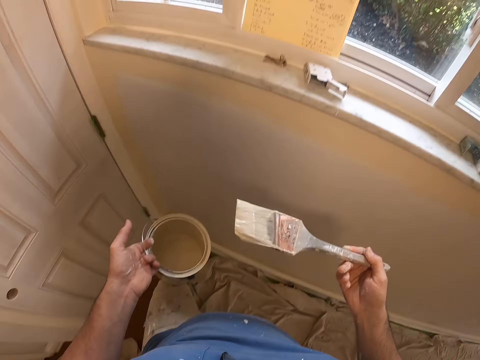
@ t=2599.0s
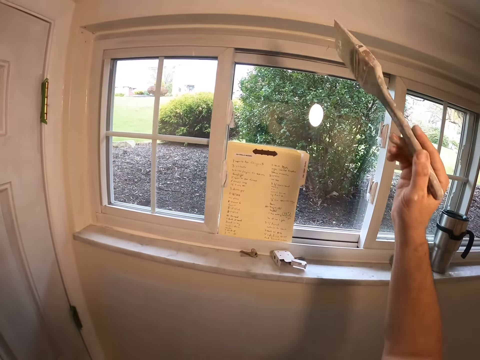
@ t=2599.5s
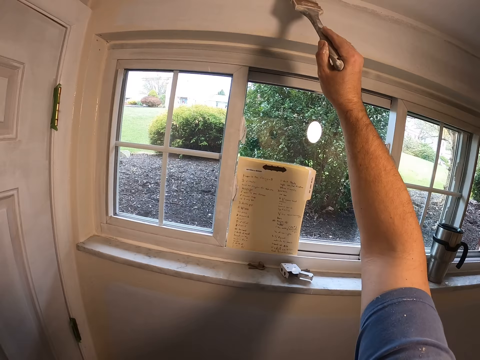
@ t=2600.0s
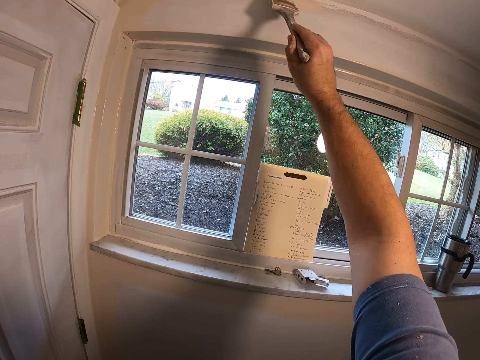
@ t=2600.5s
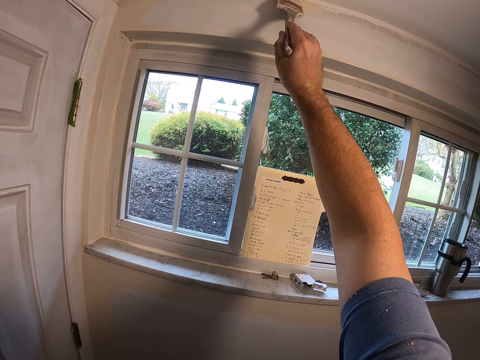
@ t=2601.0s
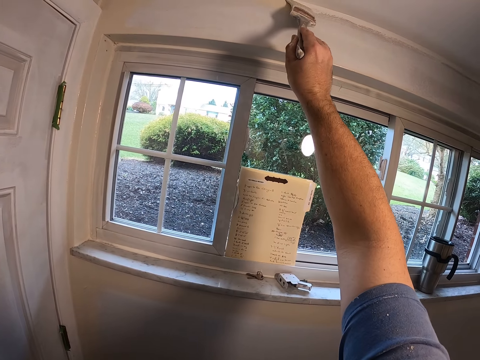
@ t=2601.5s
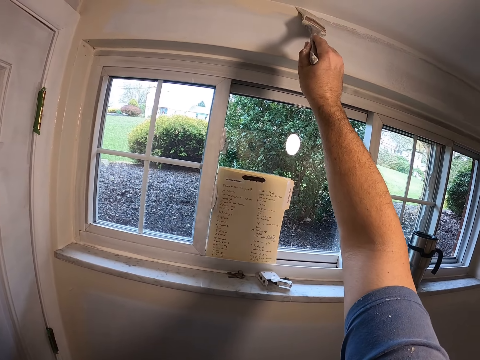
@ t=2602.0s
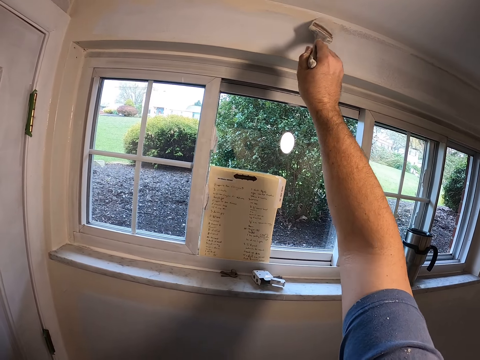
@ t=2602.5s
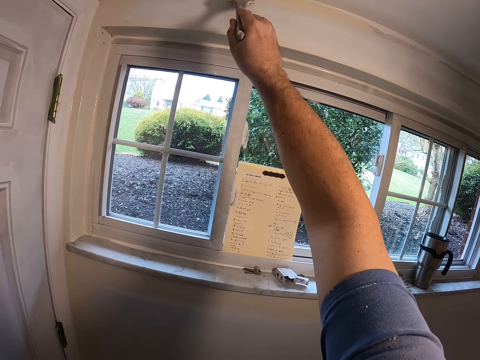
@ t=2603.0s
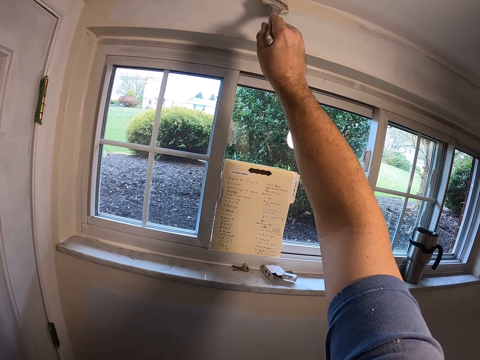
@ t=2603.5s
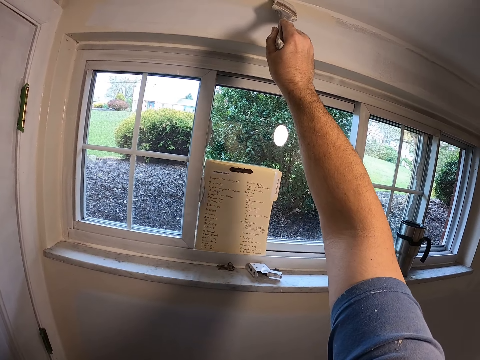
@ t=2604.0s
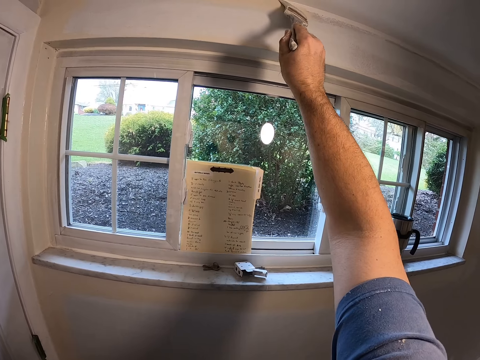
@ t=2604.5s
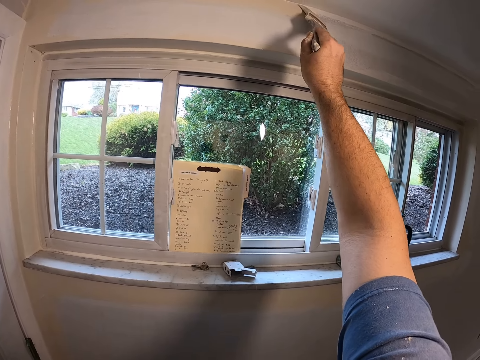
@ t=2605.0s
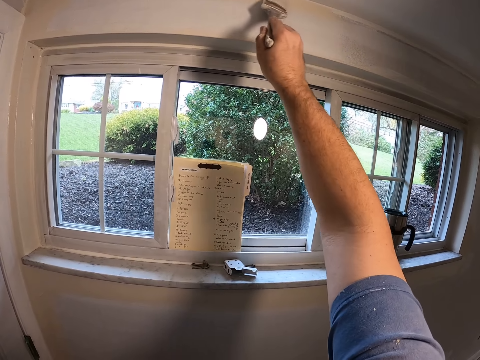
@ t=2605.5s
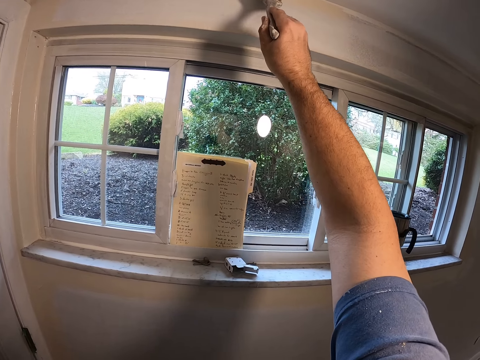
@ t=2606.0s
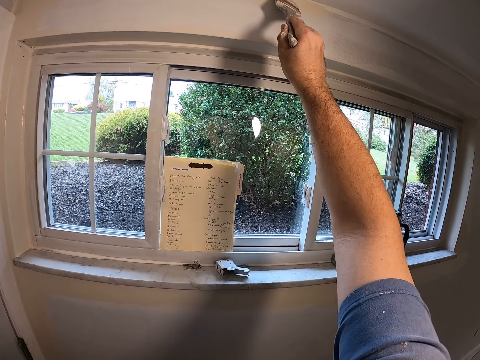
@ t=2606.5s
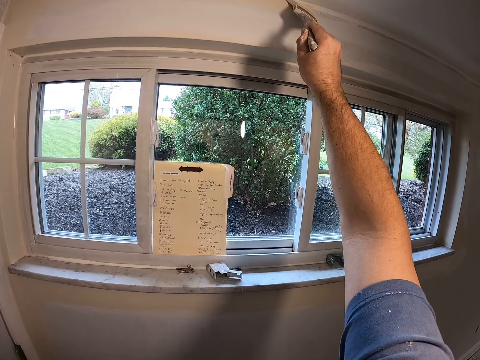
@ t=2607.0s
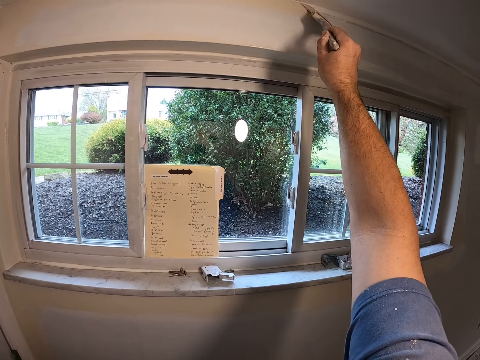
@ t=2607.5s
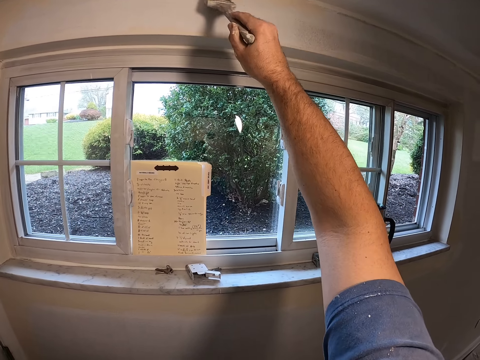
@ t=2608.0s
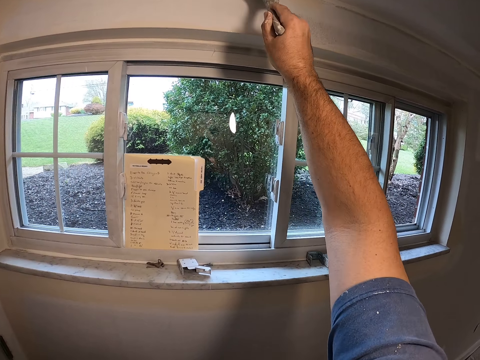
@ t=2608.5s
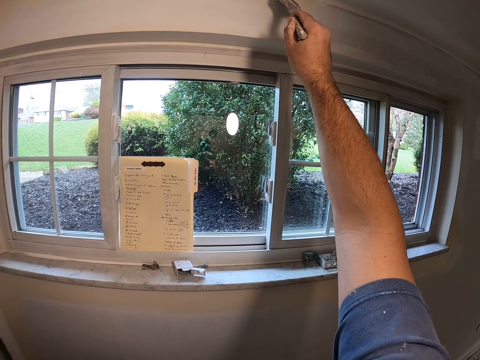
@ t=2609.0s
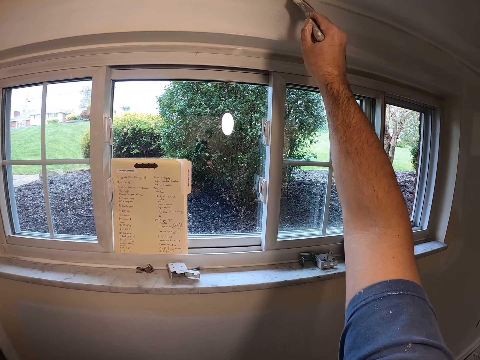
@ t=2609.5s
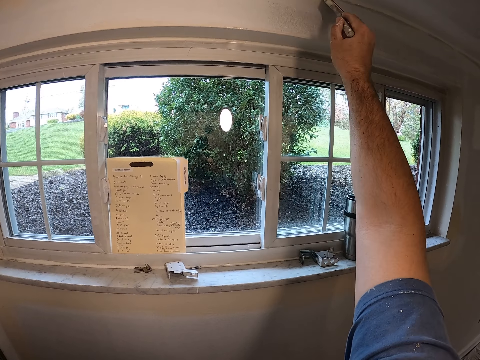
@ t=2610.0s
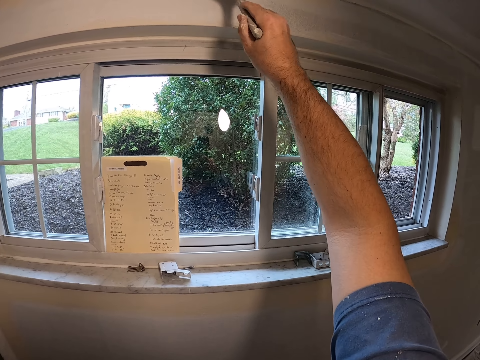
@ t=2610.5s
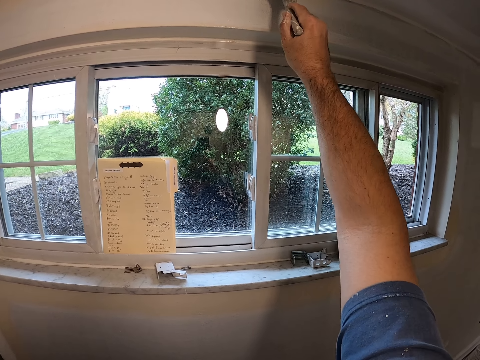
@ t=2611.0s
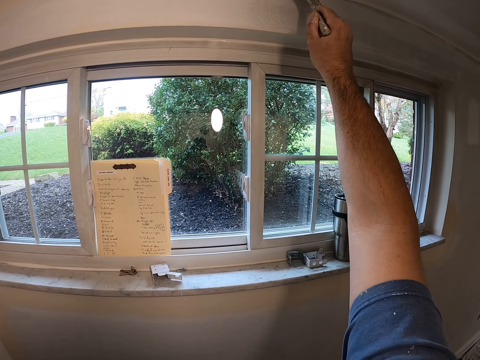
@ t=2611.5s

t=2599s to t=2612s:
The camera wearer paints the edge of the wall with the paint brush in his right hand.

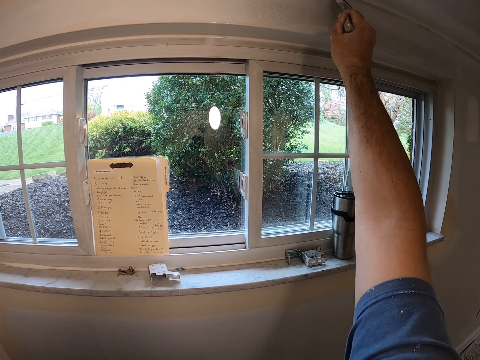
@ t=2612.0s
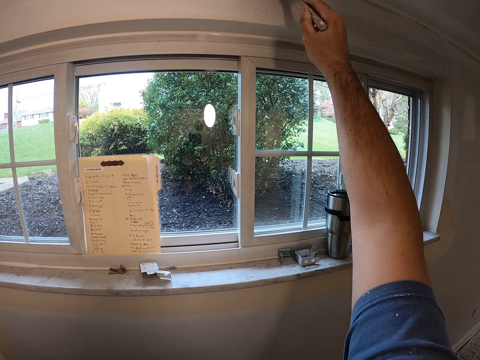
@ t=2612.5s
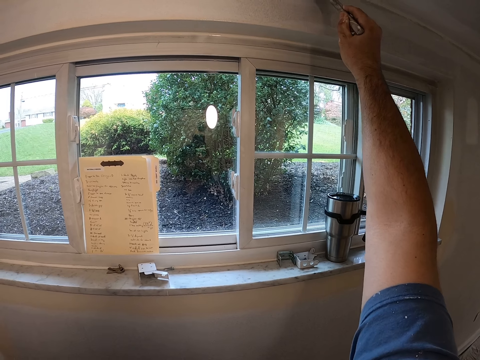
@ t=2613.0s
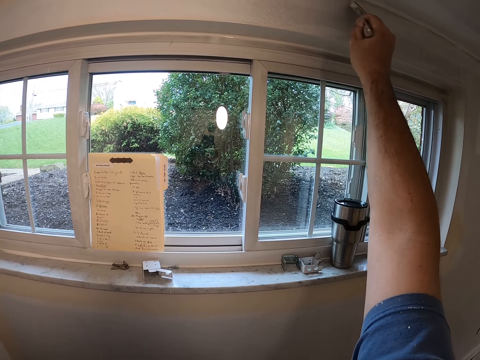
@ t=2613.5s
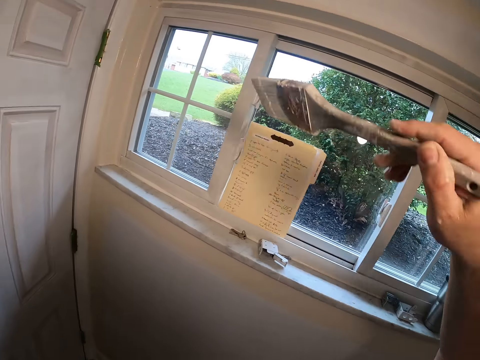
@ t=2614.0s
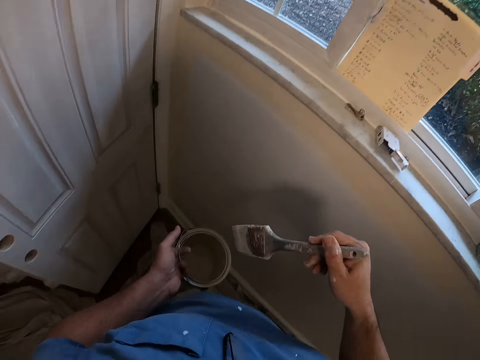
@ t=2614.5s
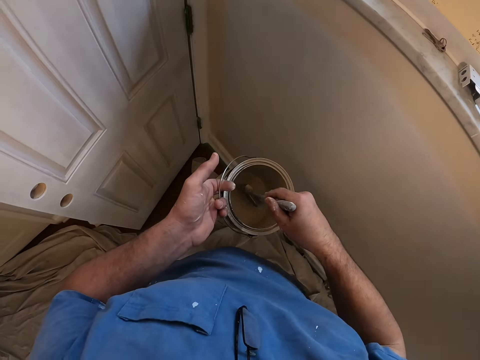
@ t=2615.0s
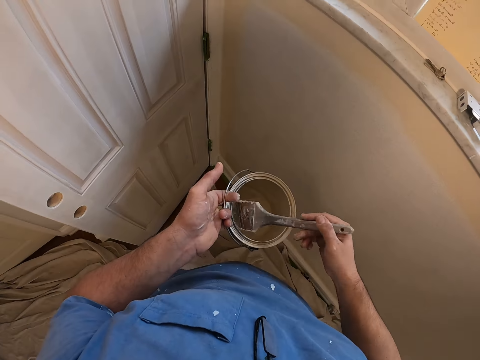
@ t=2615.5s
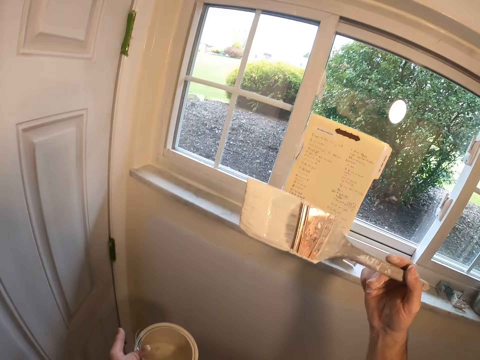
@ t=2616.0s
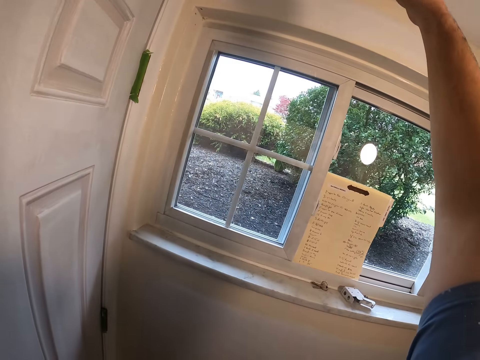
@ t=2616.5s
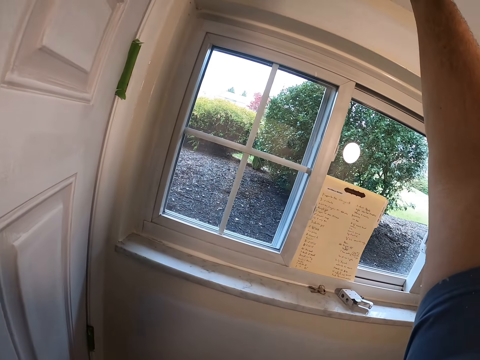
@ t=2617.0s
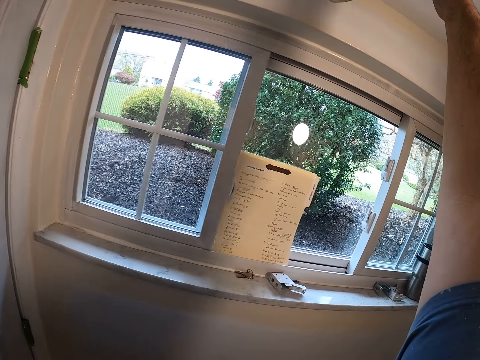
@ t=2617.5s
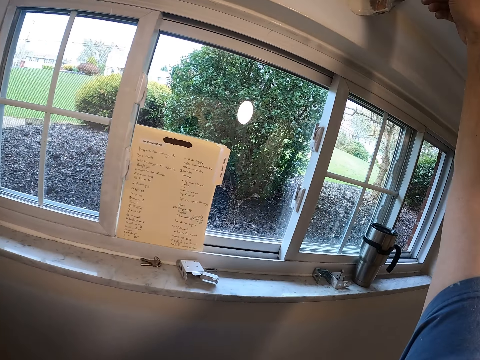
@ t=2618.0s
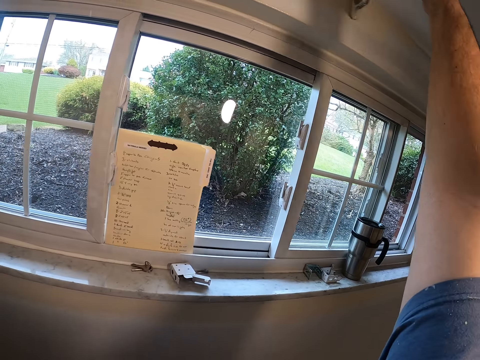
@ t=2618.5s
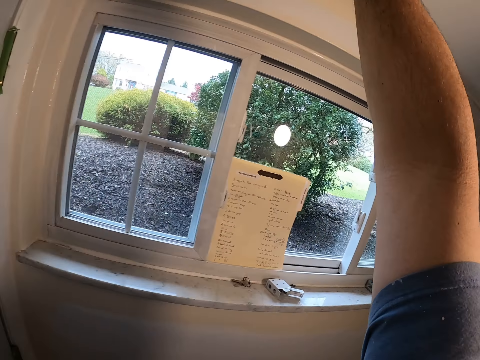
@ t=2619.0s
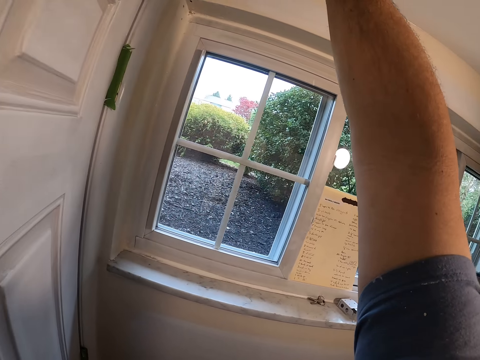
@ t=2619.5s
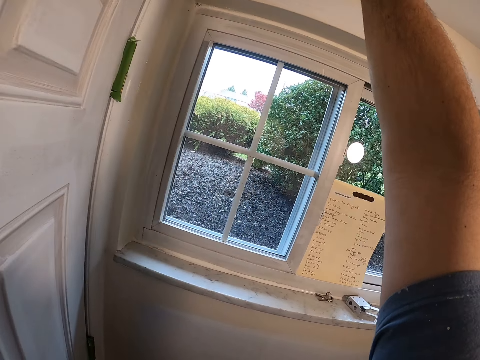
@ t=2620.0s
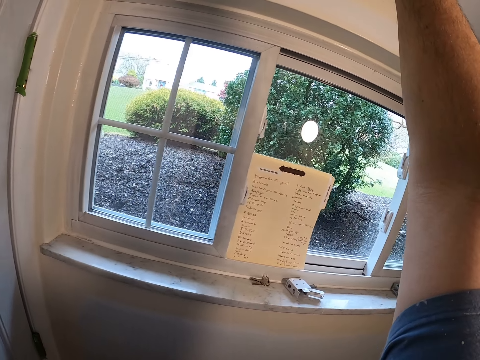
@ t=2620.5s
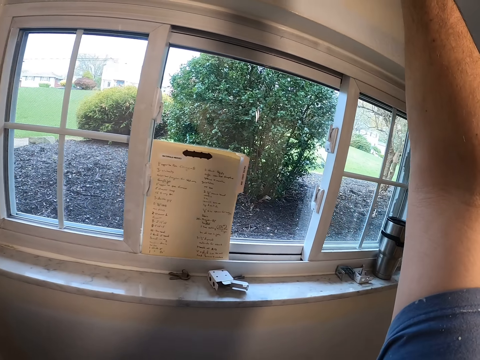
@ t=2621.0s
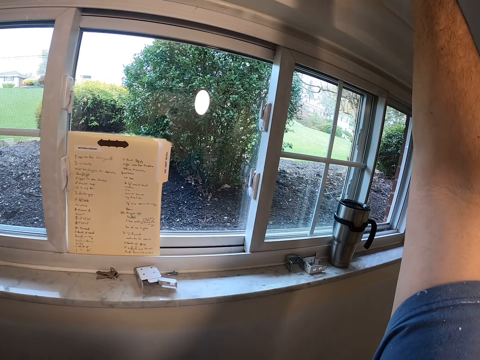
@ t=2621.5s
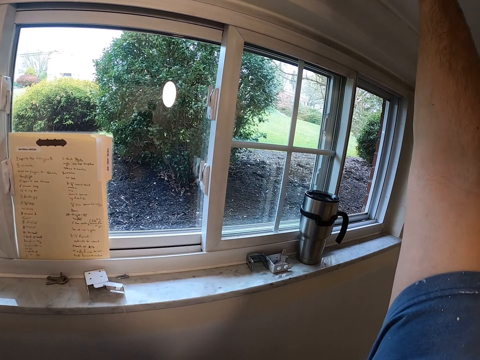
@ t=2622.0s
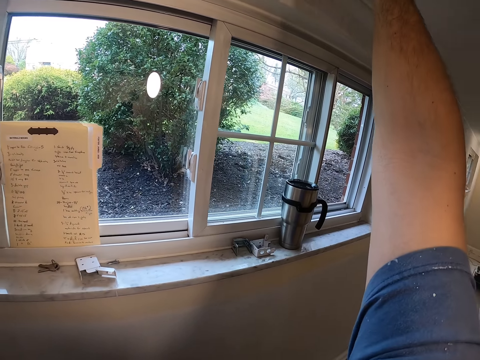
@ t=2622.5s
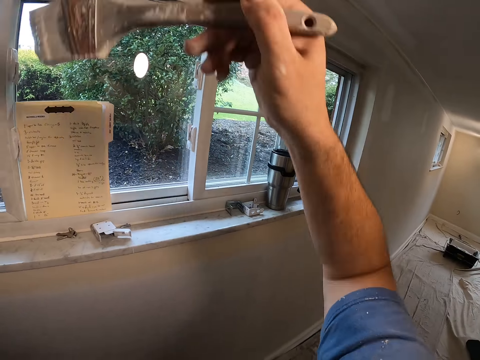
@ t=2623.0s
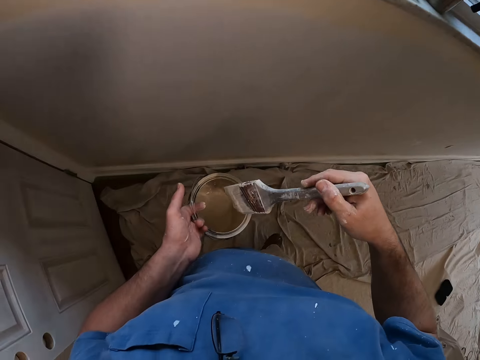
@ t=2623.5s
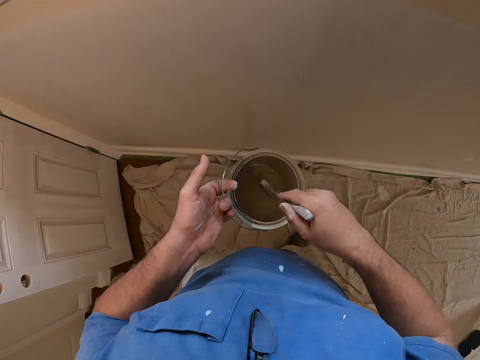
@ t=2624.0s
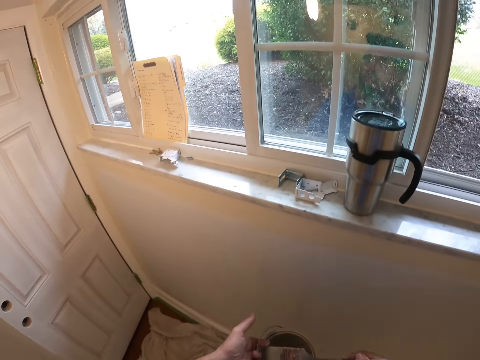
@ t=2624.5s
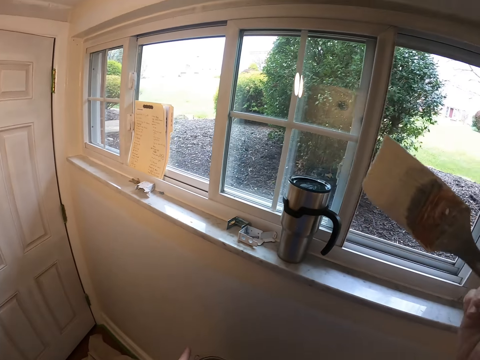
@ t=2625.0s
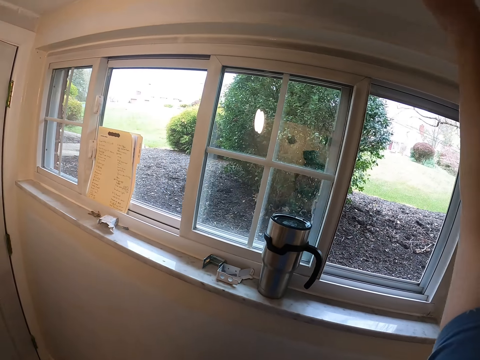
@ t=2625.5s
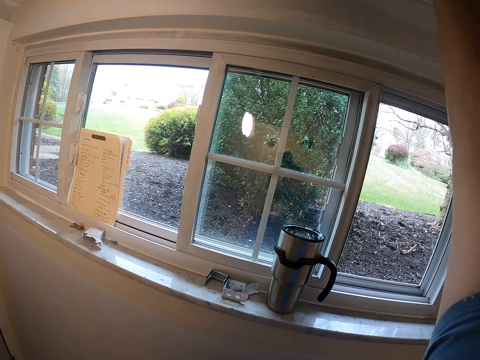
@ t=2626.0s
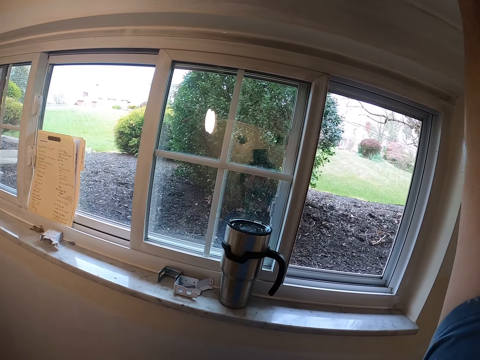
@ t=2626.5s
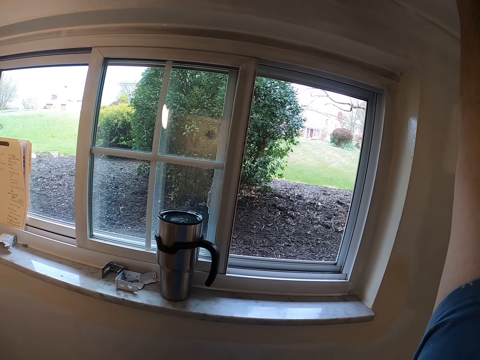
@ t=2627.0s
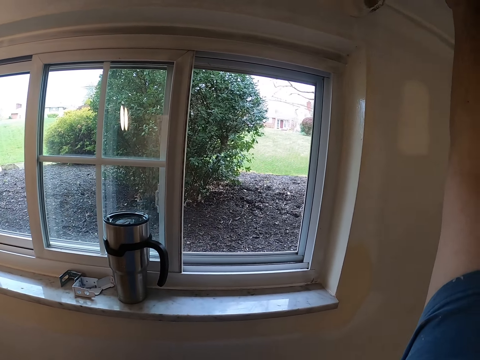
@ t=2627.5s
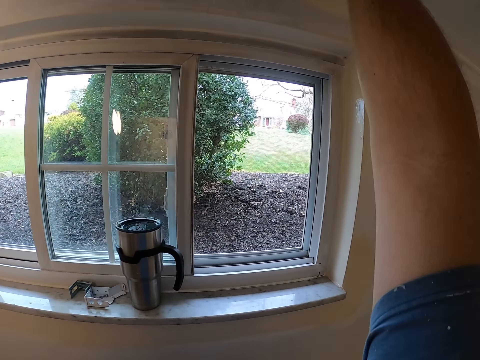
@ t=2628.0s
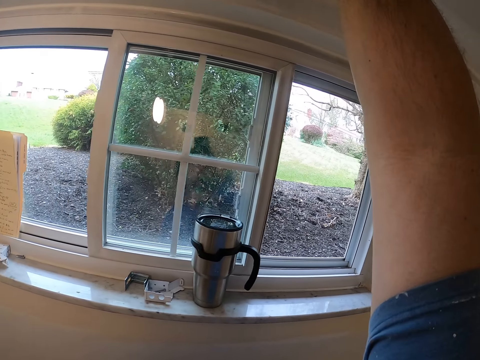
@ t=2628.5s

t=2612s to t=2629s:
The camera wearer dips the paint brush in his right hand into the paint container in his left hand. He paints the edge of the wall with the paint brush in his right hand. He dips the paint brush in his right hand into the paint container in his left hand. He paints the edge of the wall with the paint brush in his right hand.
